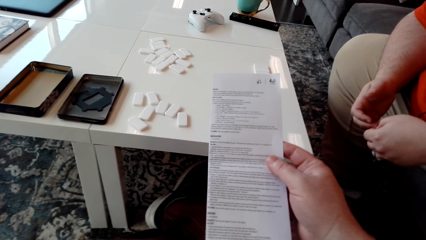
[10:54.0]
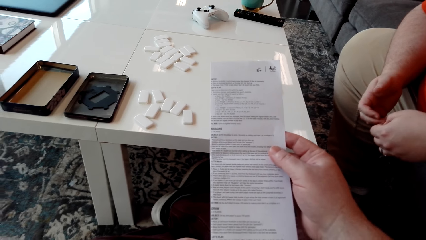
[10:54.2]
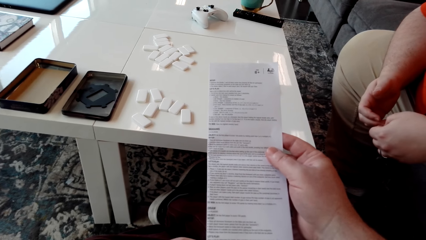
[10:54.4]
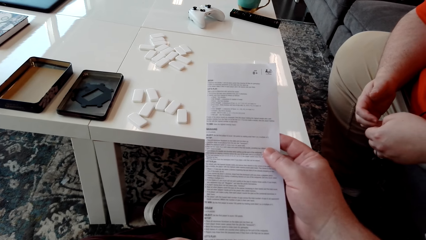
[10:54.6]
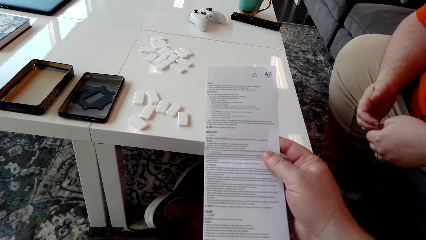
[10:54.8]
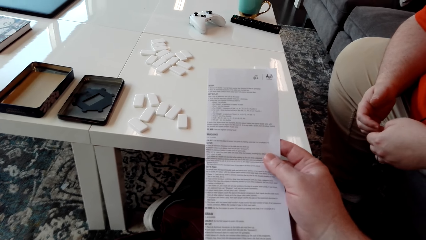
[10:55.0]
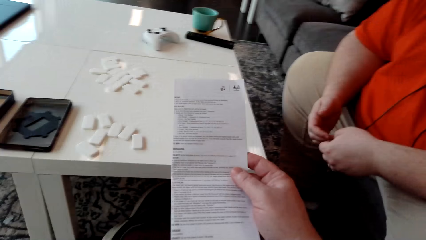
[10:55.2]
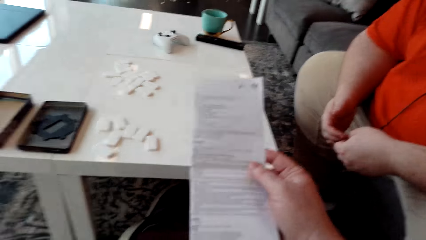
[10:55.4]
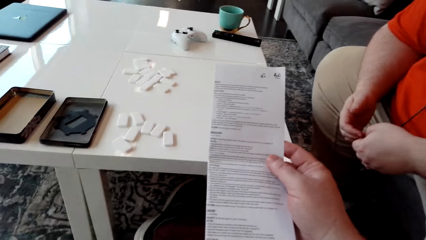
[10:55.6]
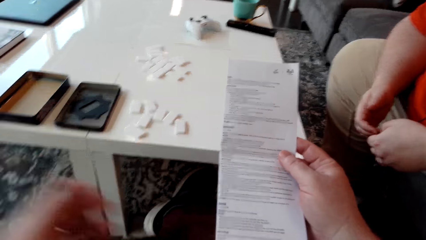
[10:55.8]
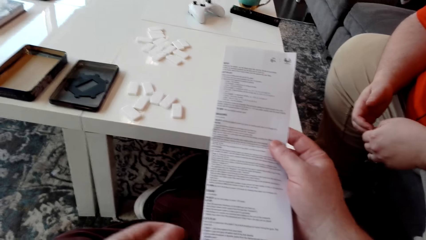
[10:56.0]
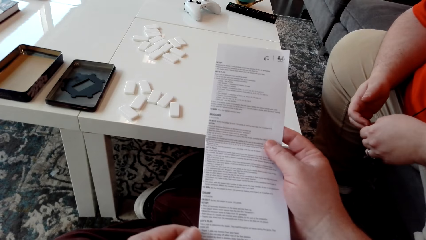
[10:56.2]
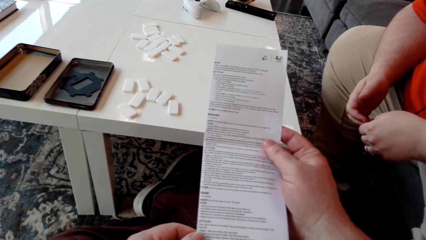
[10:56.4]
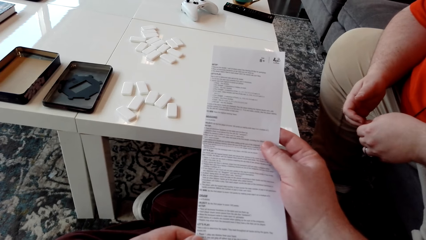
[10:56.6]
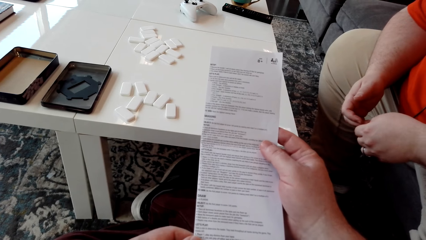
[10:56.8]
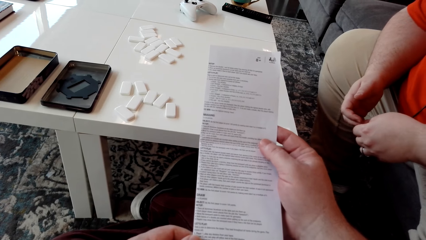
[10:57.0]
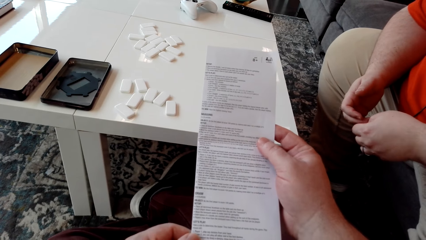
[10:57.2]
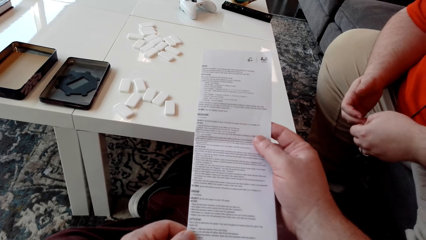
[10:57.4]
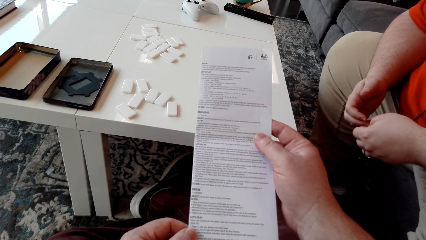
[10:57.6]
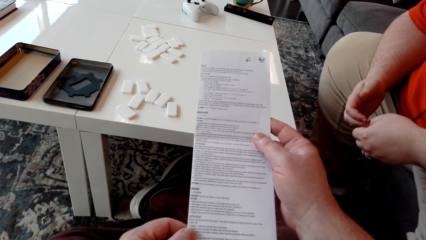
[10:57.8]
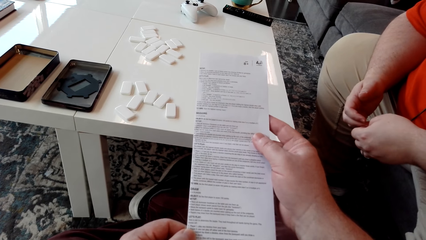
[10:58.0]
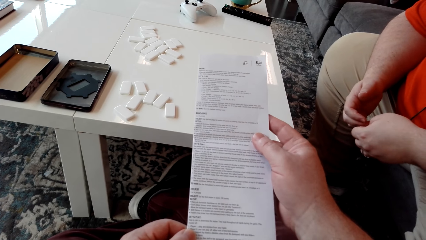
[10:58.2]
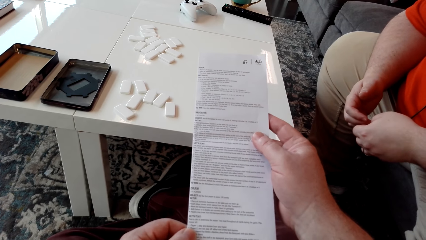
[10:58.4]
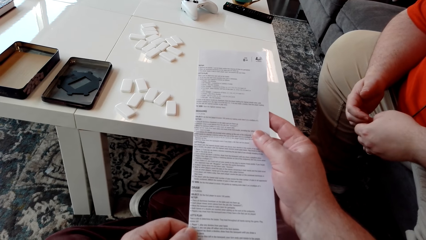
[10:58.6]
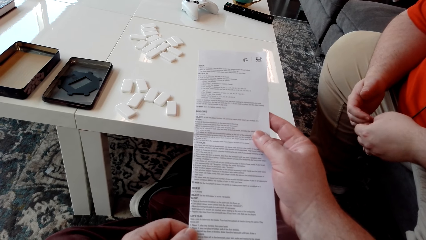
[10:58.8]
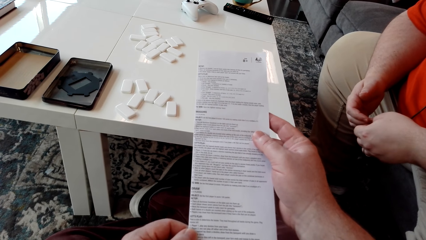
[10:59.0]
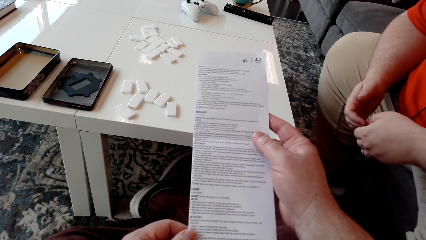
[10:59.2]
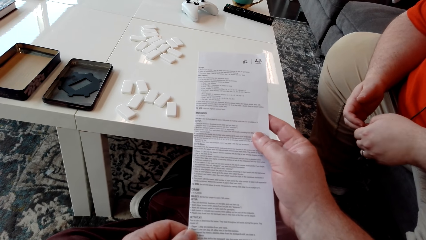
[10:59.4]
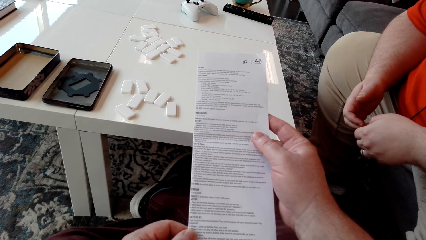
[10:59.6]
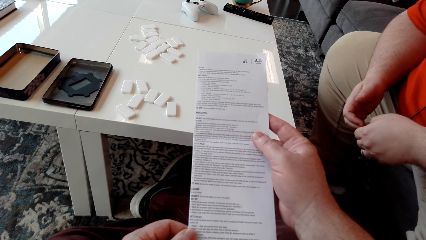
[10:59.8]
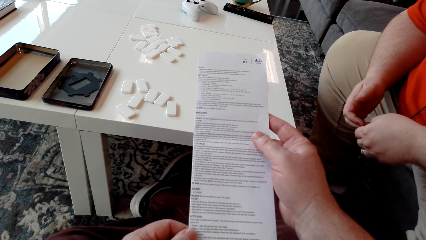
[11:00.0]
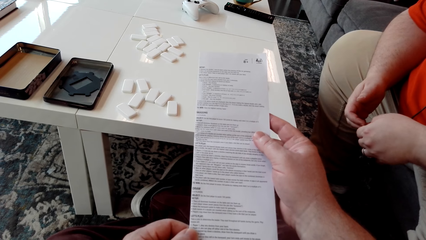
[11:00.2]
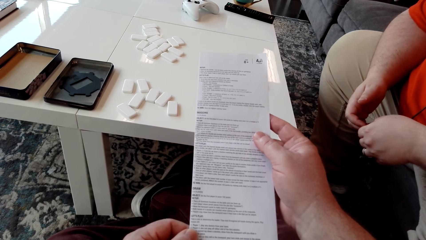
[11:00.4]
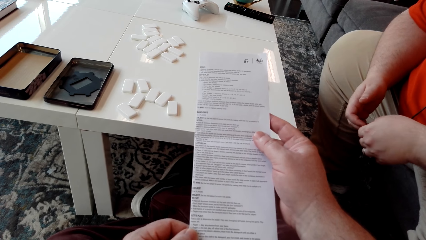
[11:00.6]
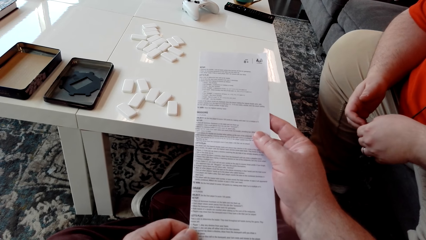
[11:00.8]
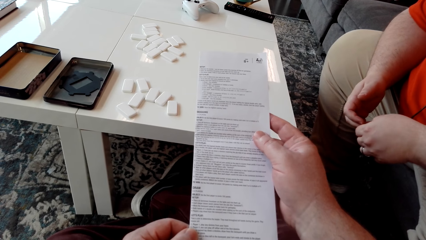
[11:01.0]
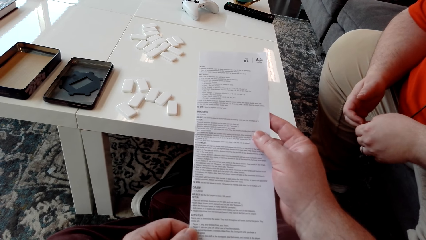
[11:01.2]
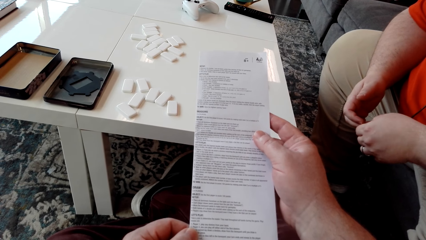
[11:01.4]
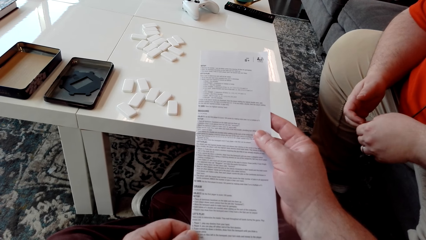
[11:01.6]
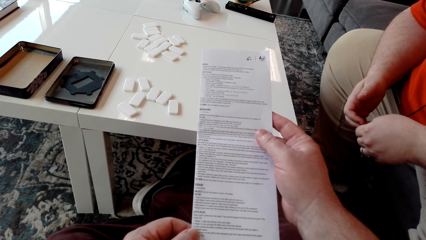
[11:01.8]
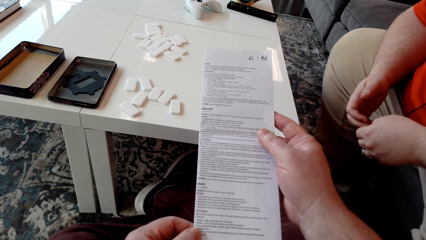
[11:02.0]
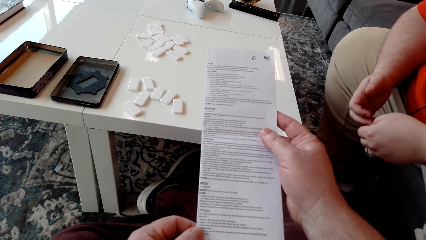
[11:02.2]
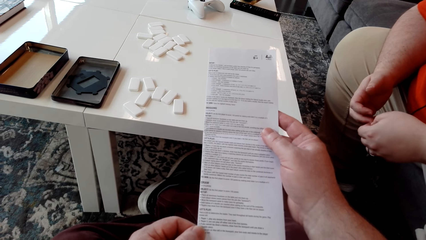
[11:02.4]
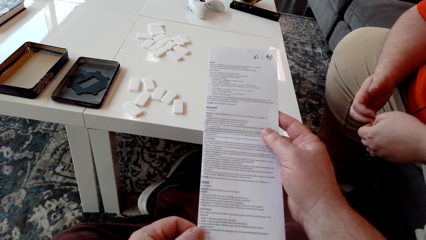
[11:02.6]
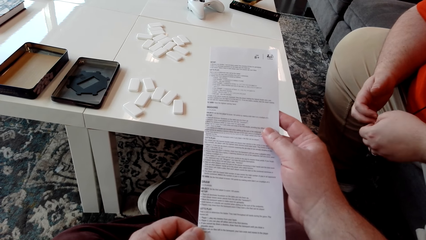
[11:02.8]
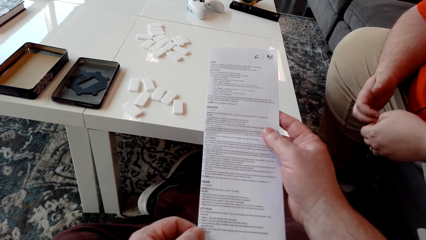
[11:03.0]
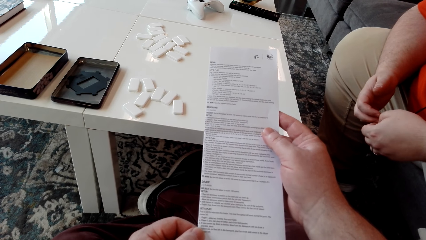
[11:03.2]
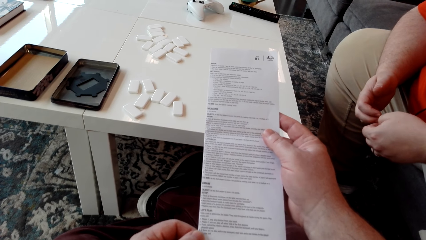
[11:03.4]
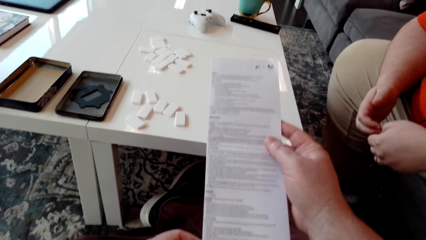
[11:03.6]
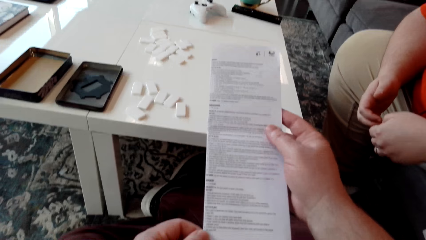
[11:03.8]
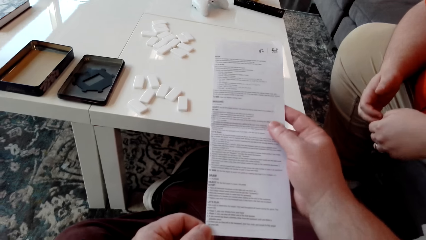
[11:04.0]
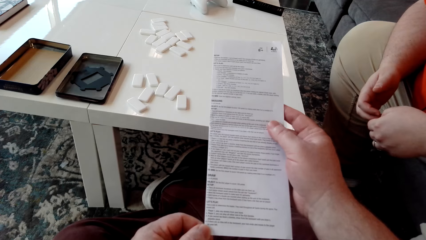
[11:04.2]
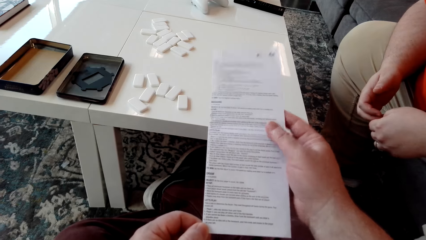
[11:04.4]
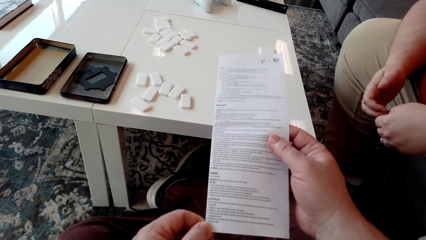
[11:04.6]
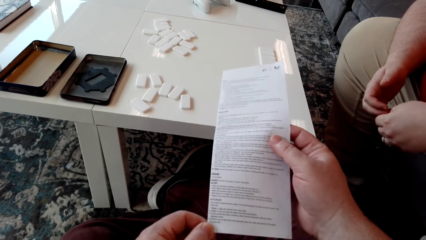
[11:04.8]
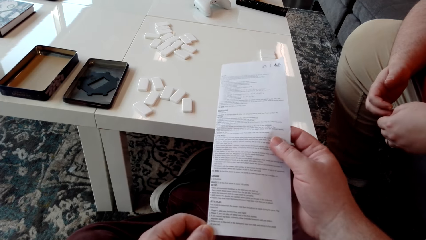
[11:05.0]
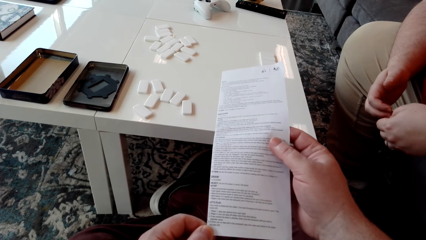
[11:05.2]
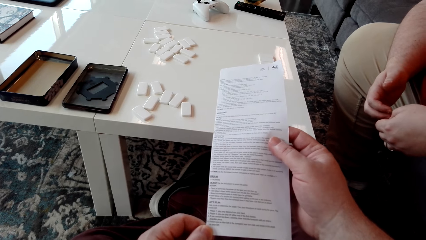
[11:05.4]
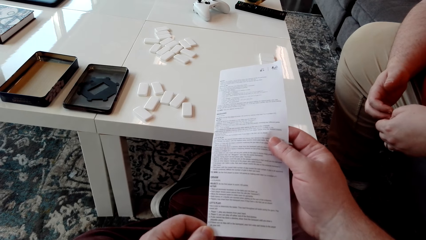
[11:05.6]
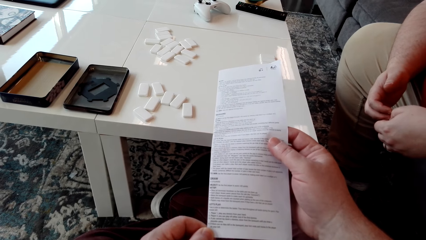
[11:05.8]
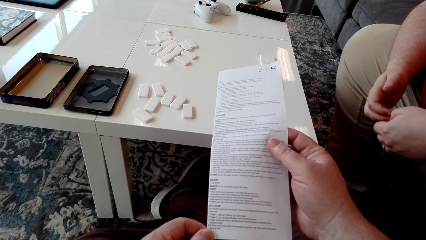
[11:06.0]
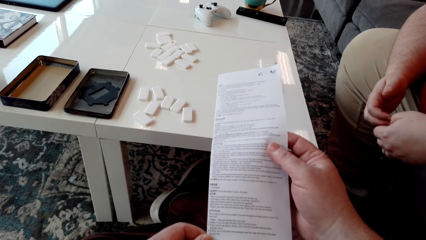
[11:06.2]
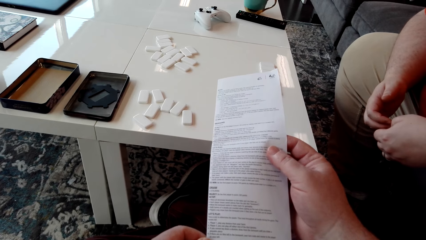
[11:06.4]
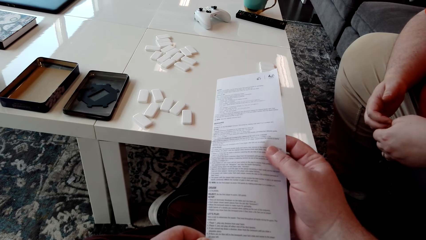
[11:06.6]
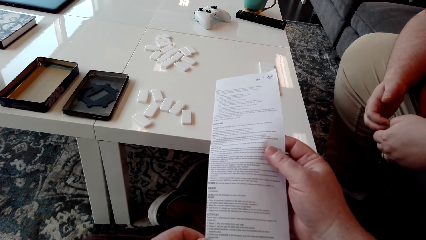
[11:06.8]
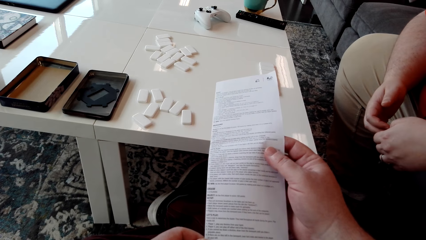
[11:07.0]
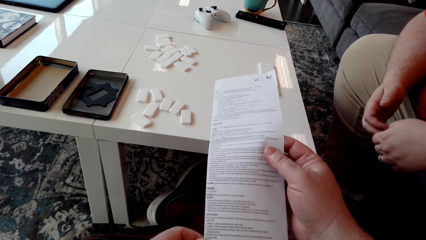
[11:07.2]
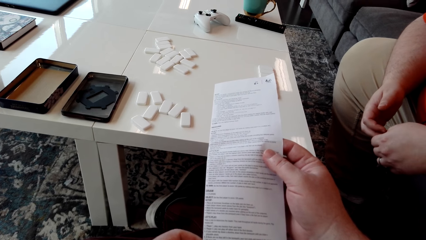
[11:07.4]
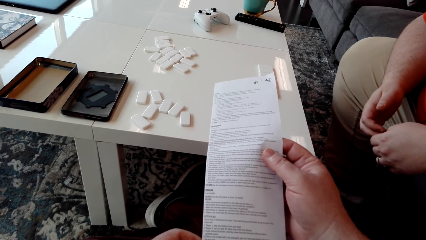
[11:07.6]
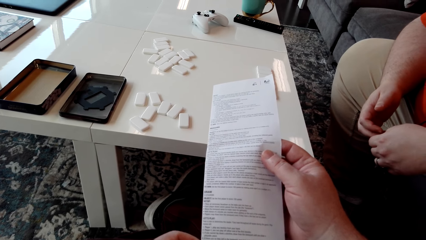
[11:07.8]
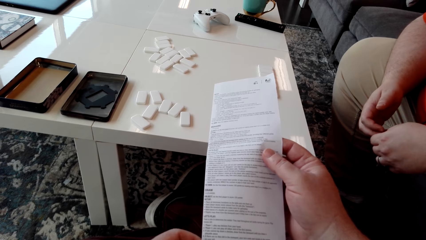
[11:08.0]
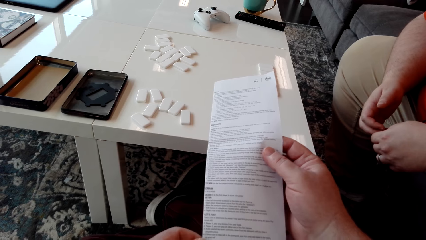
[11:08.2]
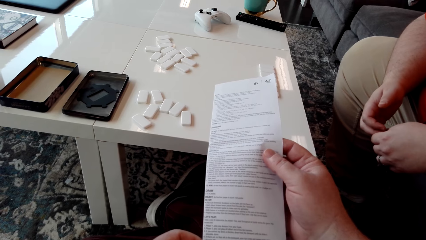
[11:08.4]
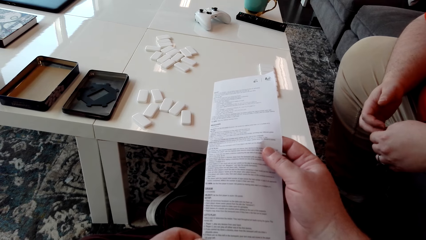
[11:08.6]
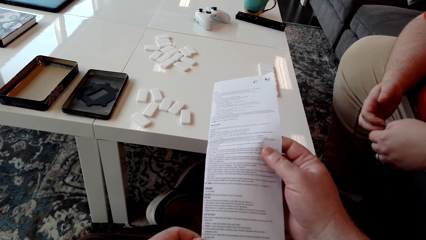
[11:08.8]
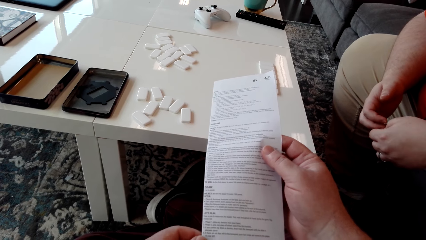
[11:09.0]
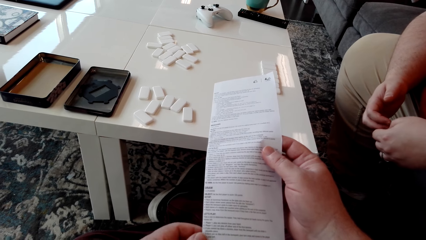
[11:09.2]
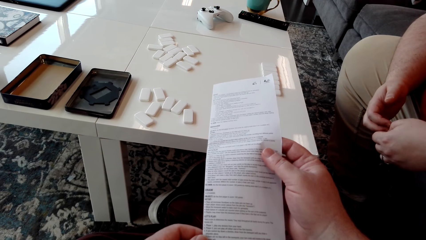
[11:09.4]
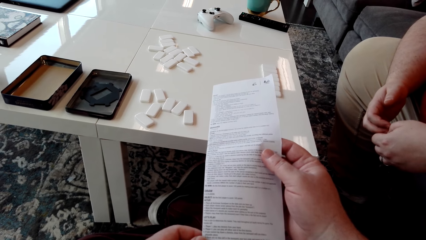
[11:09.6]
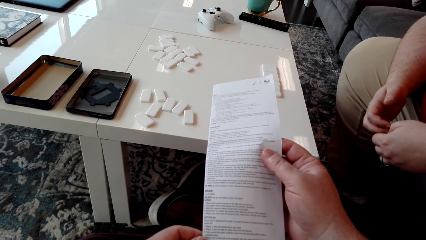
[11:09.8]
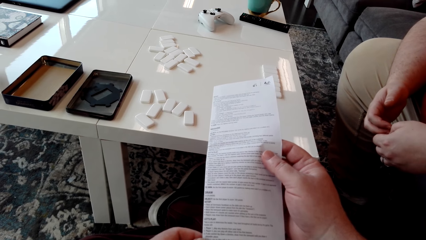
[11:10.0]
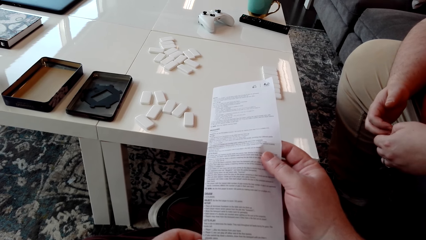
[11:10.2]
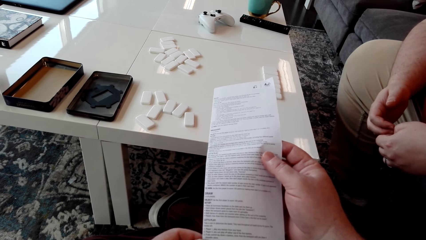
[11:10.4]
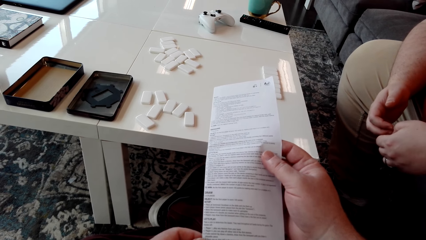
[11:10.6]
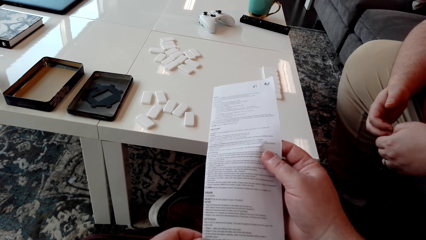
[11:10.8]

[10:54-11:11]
The camera wearer moves their left hand.
